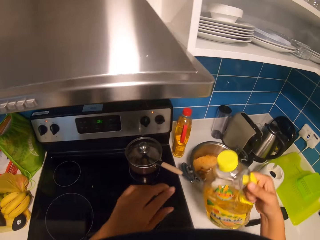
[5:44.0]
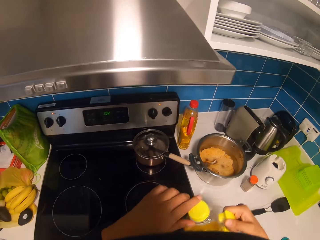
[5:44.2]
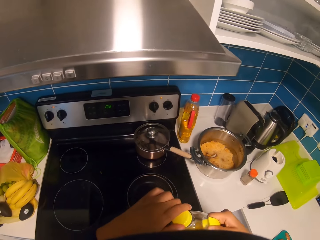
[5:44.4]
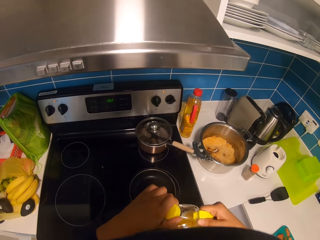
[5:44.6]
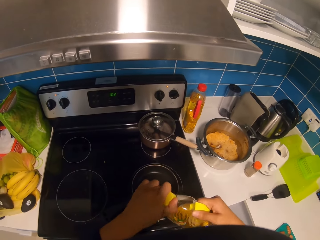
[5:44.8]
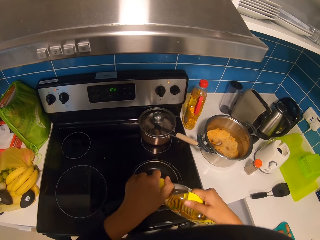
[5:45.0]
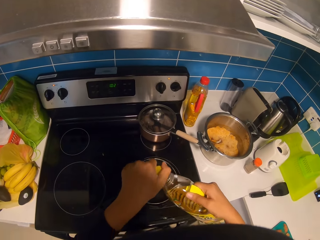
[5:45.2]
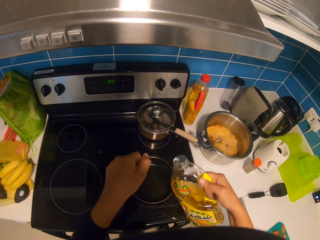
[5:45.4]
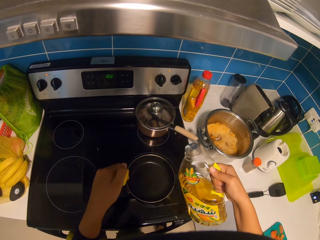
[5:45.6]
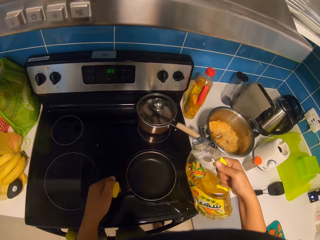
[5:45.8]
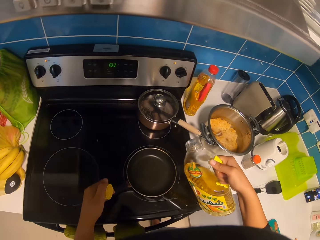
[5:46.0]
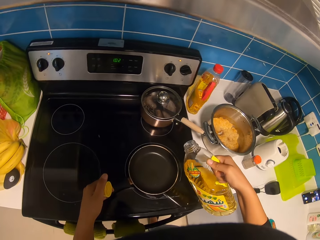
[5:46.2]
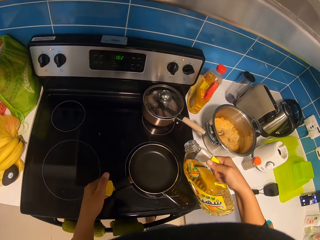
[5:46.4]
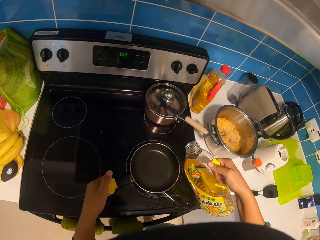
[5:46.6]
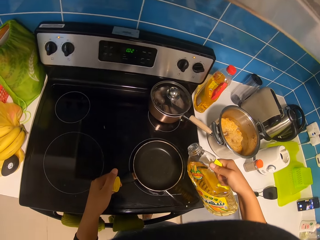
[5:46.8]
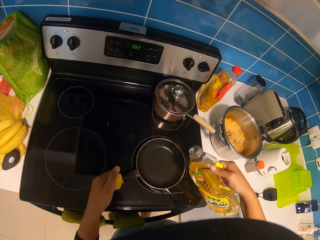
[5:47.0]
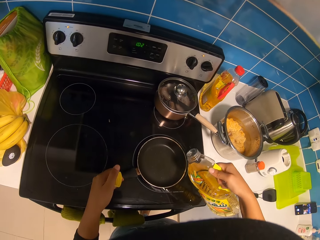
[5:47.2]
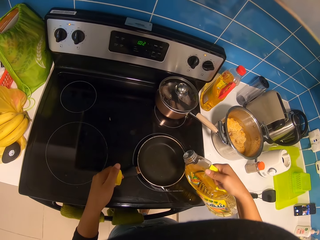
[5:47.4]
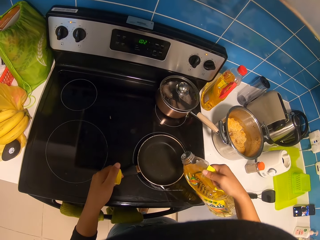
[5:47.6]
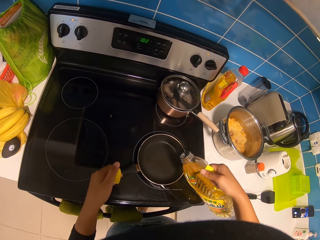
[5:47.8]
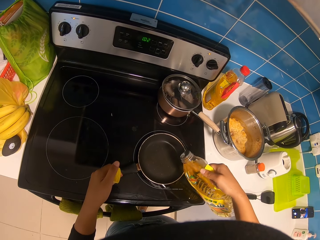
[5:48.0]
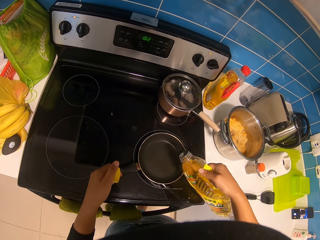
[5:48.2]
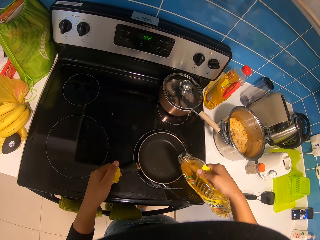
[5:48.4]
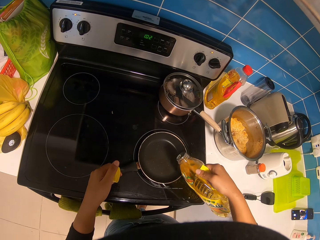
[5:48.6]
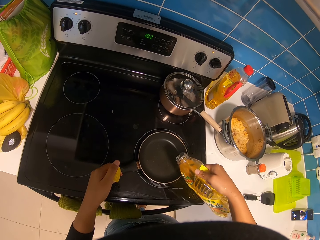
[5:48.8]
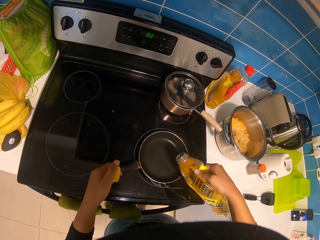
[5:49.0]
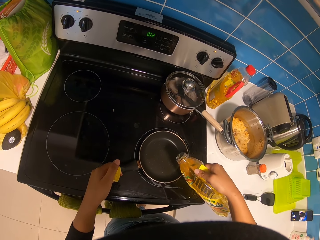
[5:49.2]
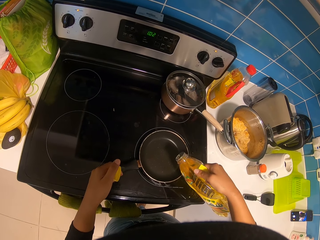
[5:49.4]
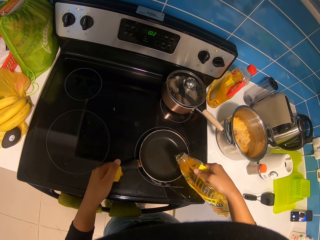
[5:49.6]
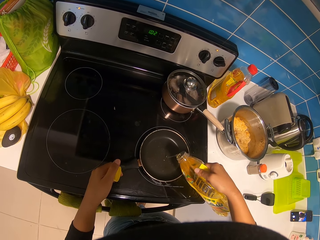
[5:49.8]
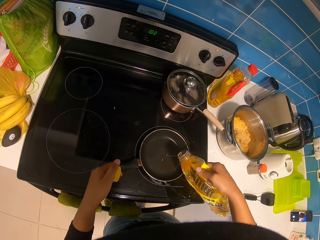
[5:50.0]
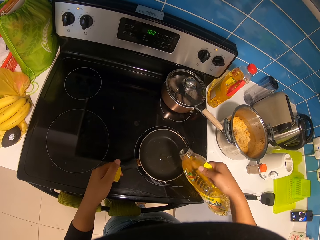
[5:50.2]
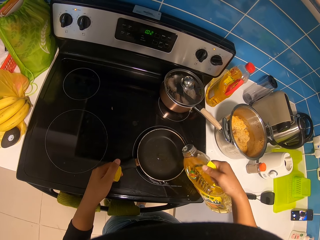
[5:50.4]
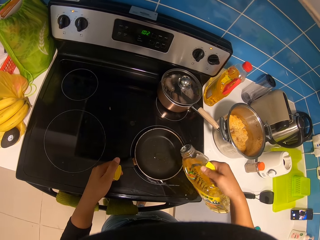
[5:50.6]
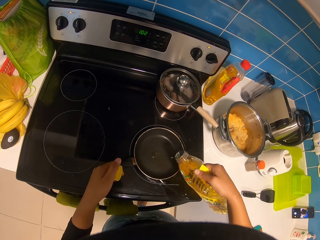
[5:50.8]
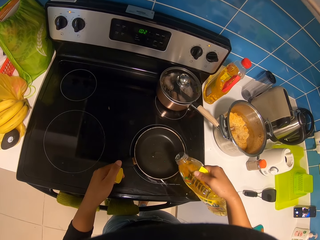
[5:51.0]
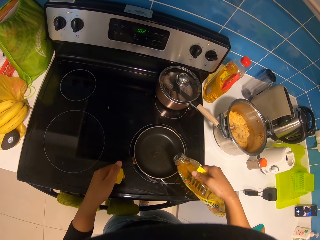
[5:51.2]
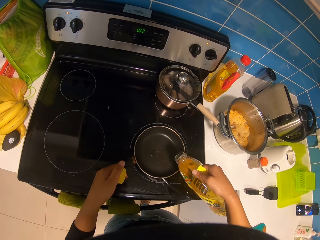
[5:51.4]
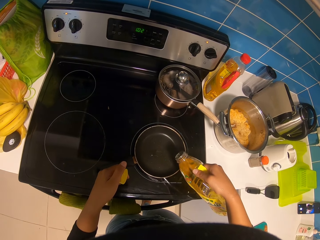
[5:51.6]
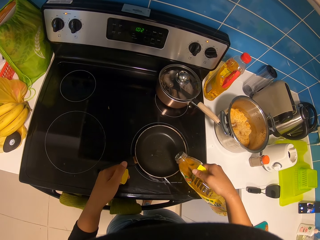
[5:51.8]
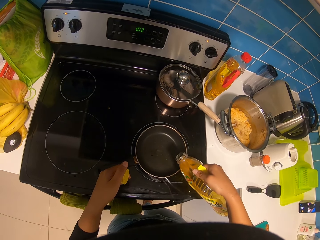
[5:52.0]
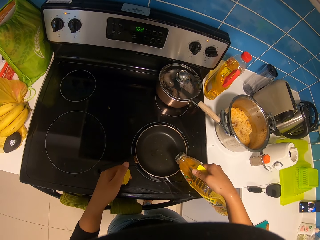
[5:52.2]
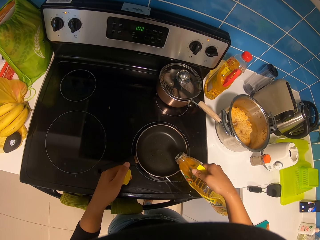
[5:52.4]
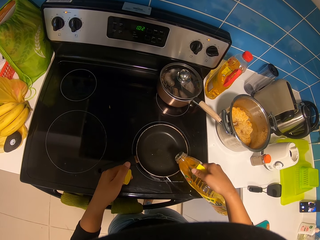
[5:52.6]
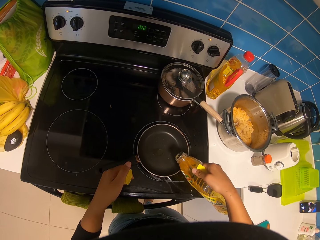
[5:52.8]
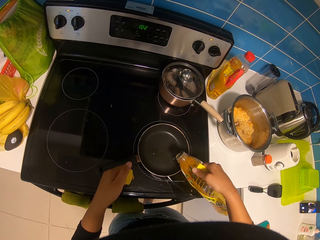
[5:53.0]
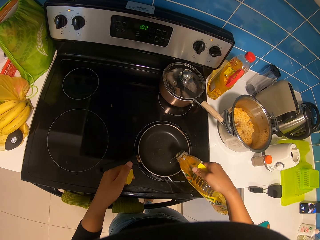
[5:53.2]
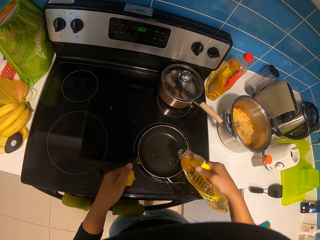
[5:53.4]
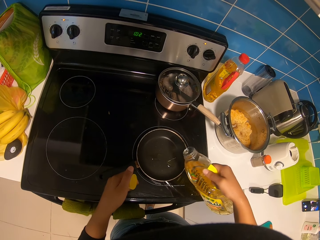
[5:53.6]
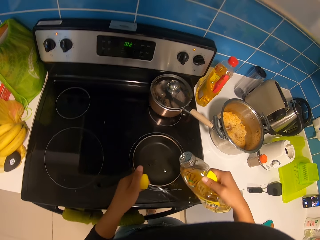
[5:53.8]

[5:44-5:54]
The camera wearer opens the bottle. They add oil in the cooking pan.

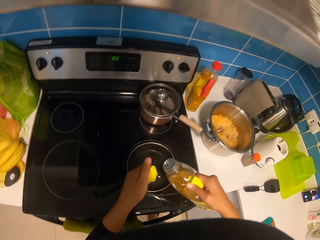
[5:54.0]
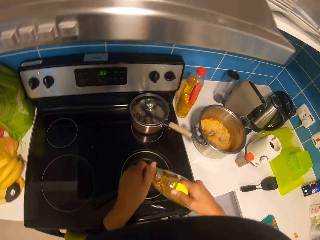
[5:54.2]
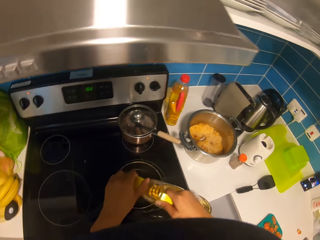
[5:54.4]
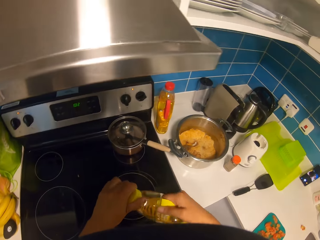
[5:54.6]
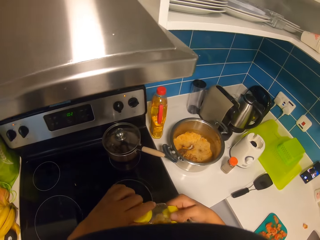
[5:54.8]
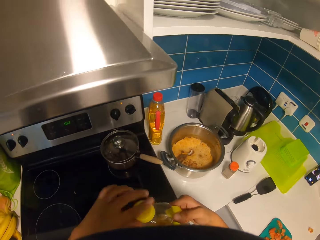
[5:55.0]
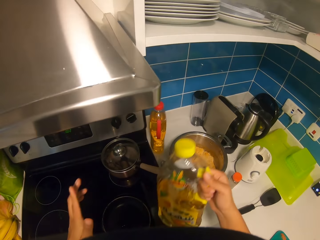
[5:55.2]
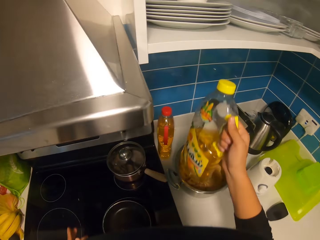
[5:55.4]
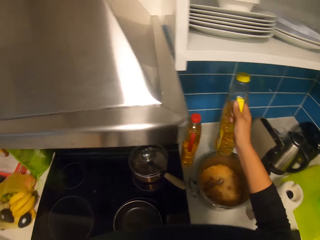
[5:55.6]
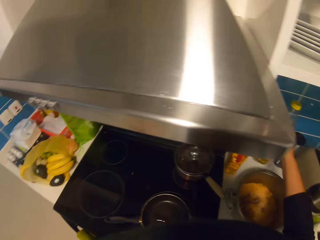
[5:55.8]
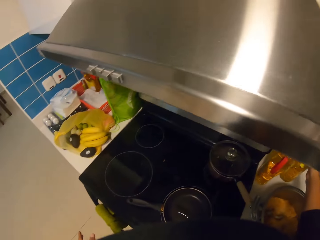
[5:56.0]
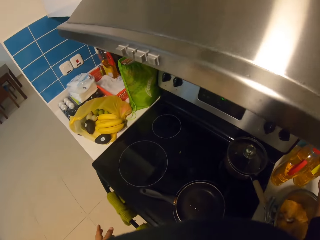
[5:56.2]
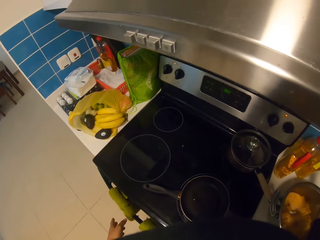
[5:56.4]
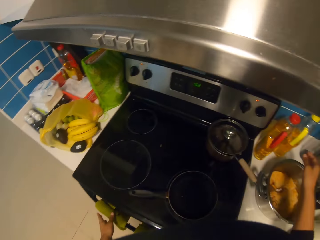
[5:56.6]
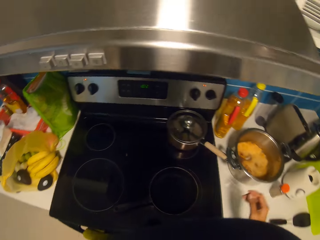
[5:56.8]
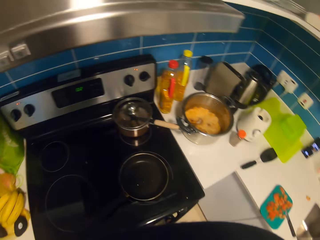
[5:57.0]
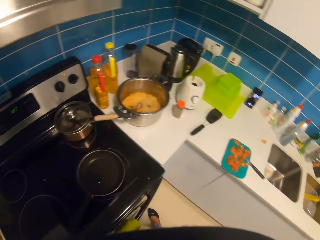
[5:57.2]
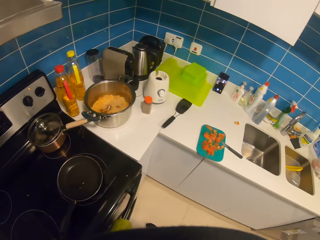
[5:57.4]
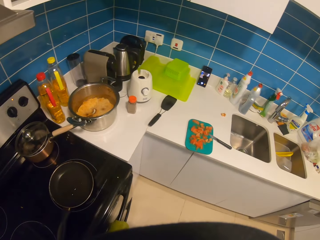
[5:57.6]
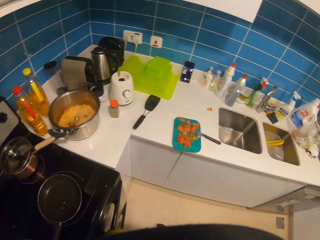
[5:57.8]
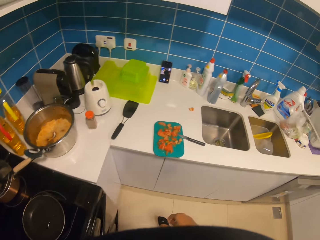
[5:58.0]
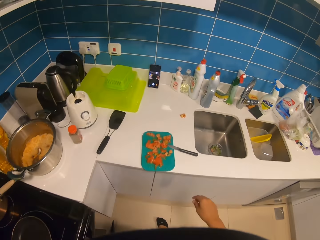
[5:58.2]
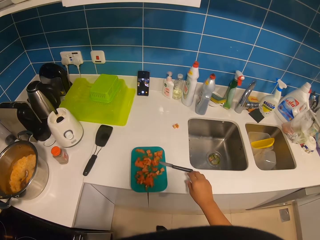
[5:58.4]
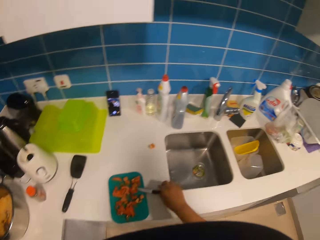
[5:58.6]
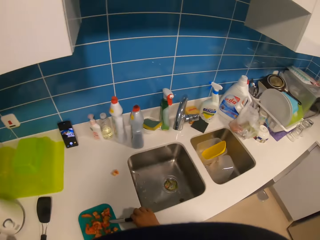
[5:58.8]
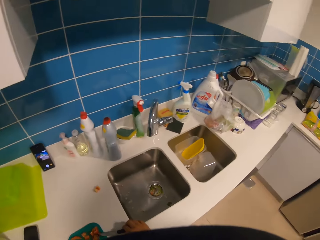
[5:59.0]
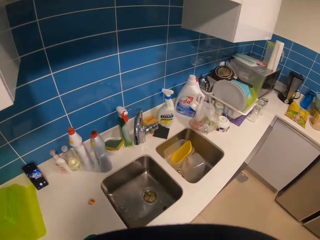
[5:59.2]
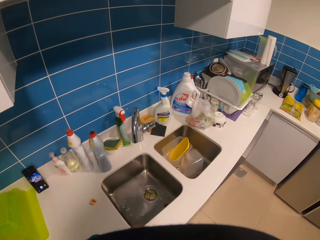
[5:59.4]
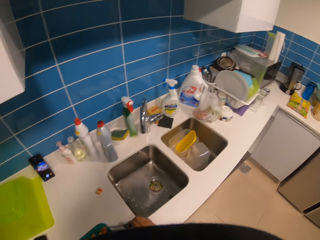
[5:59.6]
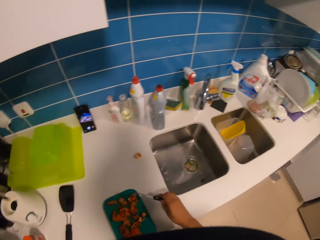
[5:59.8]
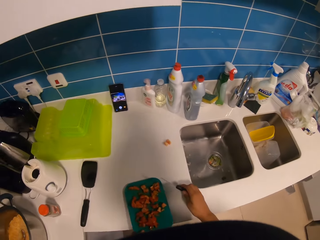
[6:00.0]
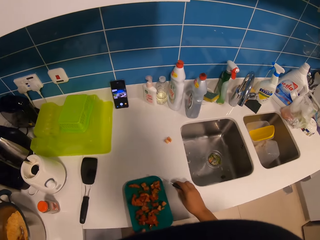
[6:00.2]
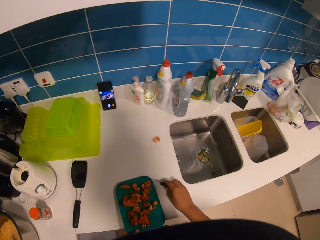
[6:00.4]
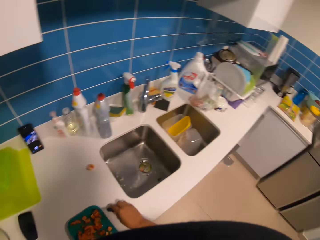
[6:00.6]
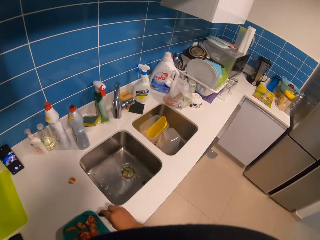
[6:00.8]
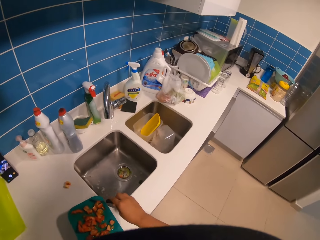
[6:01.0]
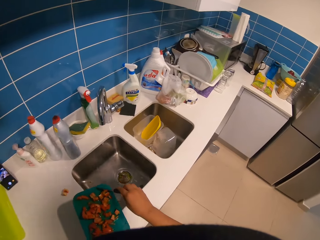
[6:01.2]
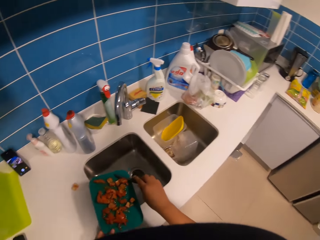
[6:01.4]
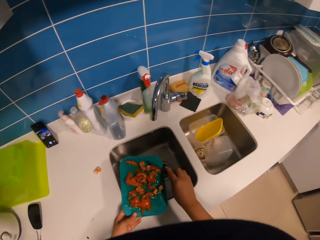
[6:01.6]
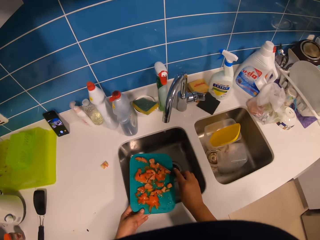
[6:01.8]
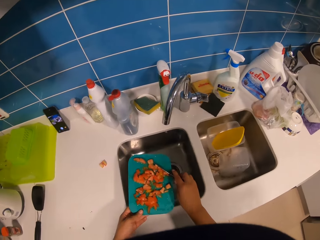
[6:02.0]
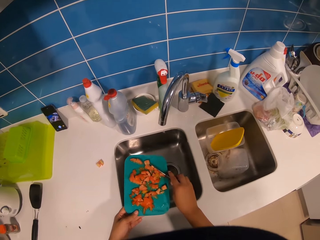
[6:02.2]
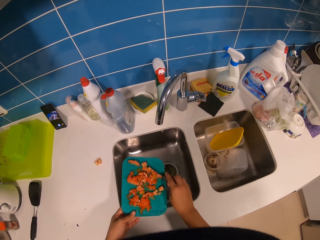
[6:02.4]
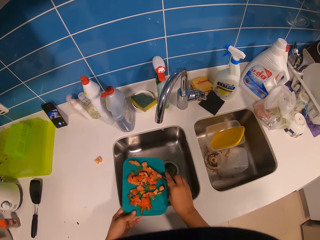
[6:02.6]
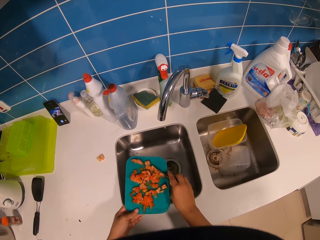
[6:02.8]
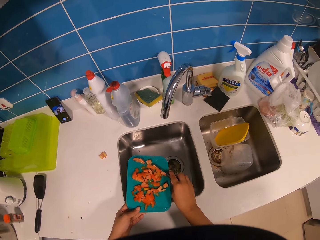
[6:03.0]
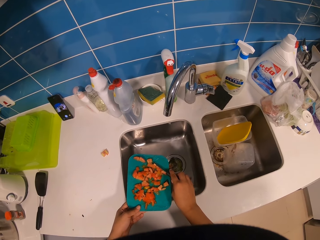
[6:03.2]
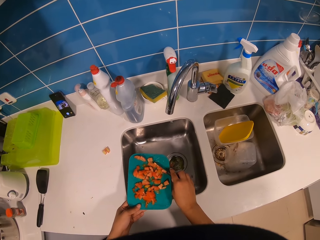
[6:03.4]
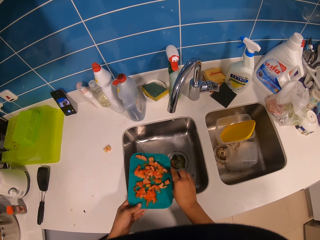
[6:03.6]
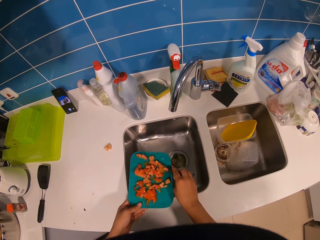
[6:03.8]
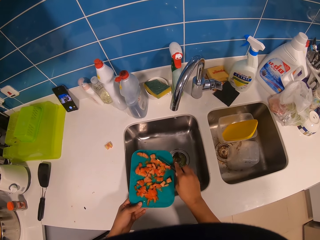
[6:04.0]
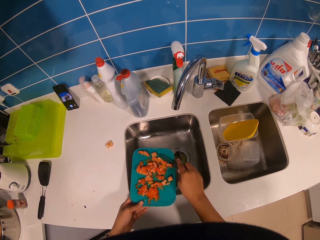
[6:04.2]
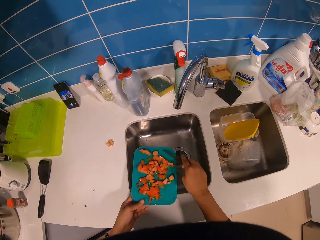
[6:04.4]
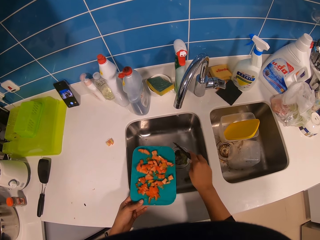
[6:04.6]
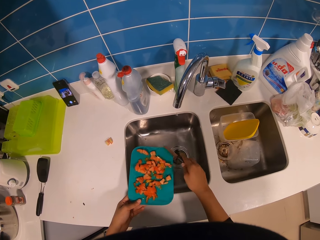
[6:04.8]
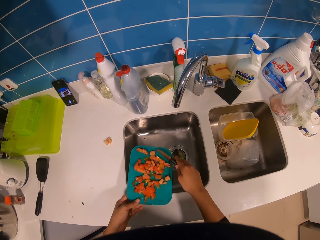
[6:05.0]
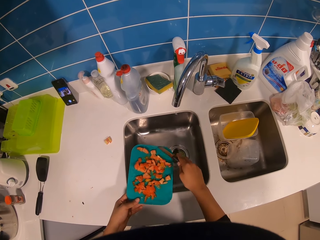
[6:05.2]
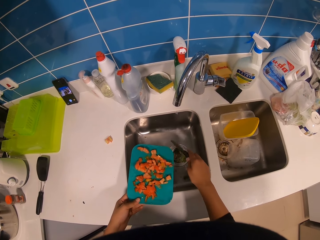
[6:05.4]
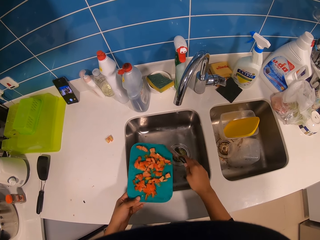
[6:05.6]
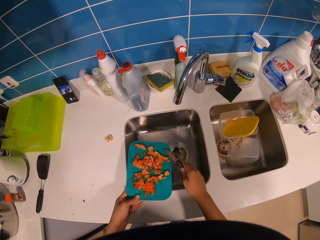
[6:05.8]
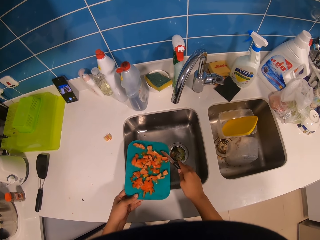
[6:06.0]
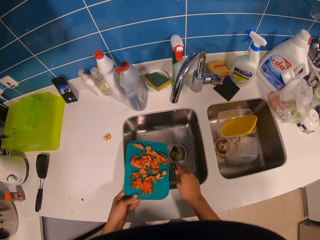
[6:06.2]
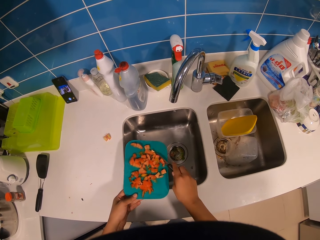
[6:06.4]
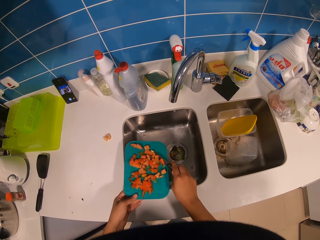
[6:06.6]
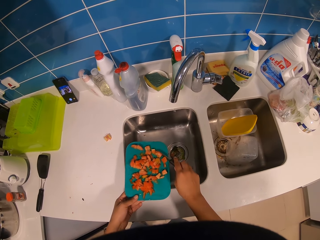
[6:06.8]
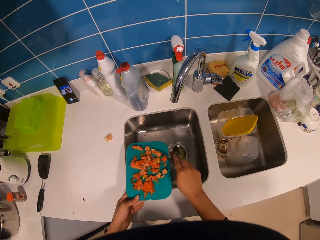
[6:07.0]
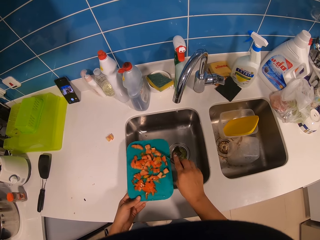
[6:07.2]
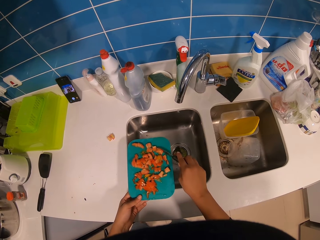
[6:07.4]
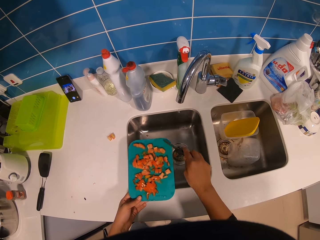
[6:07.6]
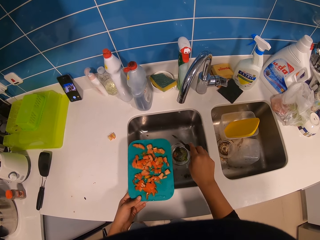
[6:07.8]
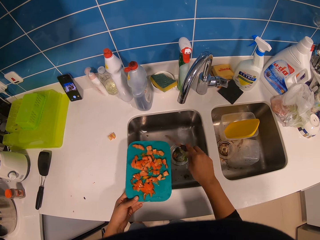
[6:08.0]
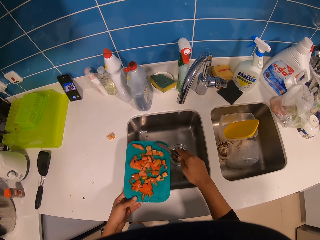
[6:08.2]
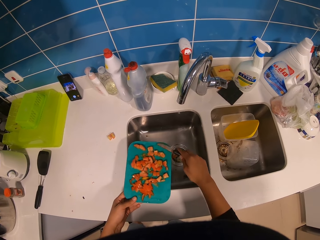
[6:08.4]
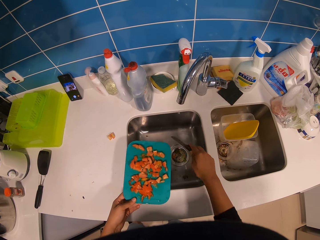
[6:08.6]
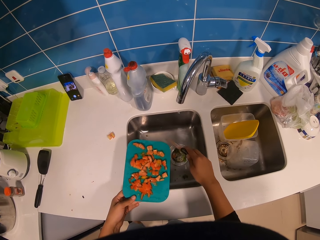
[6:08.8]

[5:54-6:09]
The camera wearer closes the bottle. They put down the bottle. They look around. They pick up the knife. They pick tomatoes on a chopping board. They lift the chopping board. They drain tomato juice in the sink. They scrape off juice with the knife. They move the knife.
